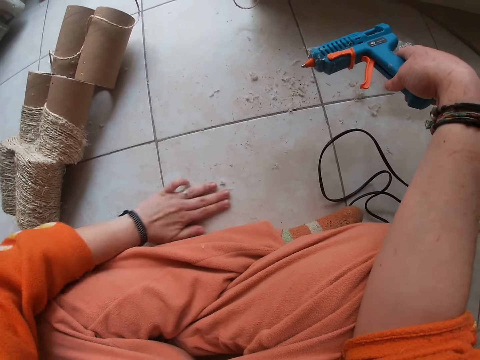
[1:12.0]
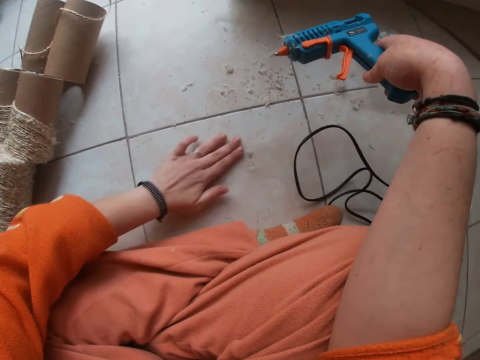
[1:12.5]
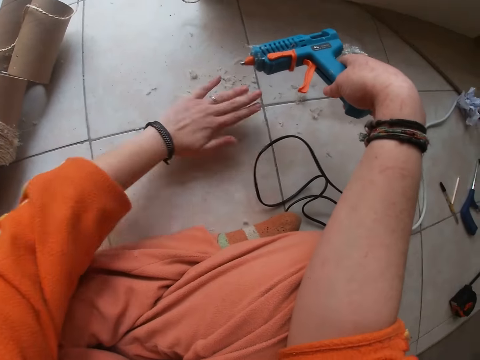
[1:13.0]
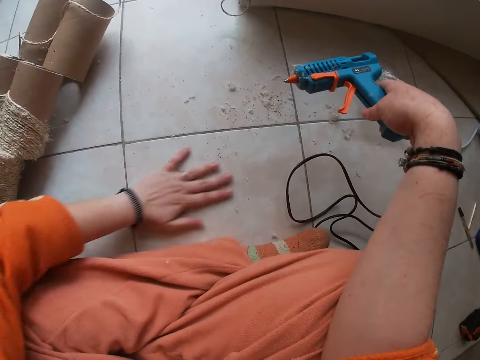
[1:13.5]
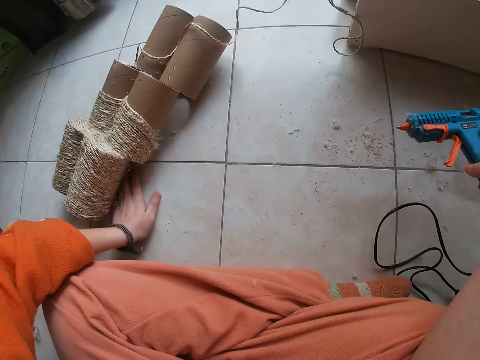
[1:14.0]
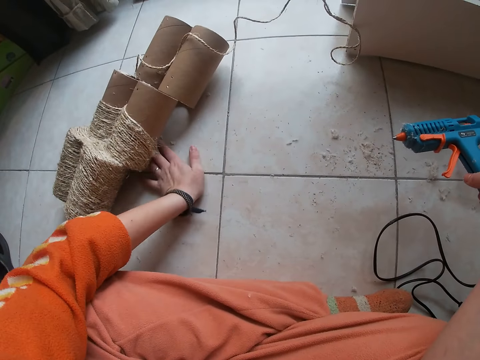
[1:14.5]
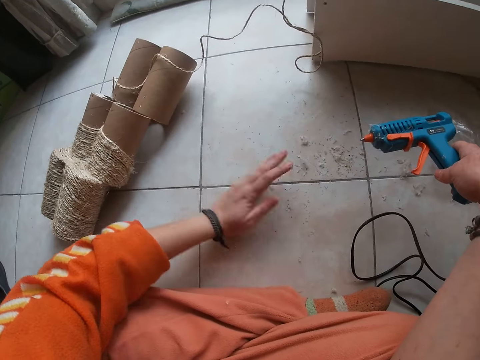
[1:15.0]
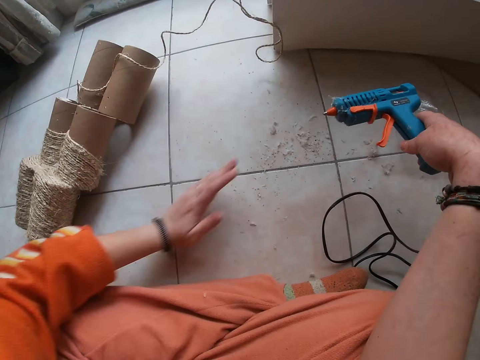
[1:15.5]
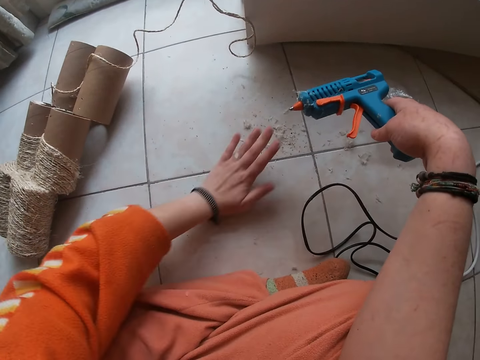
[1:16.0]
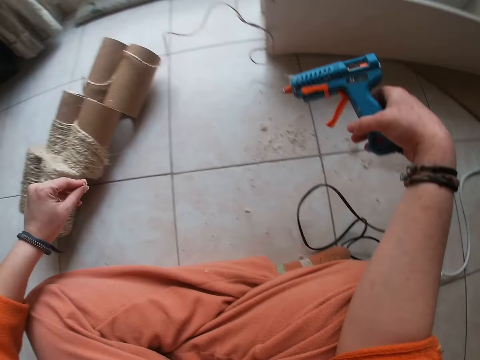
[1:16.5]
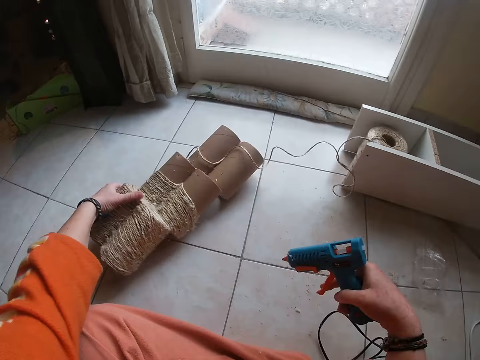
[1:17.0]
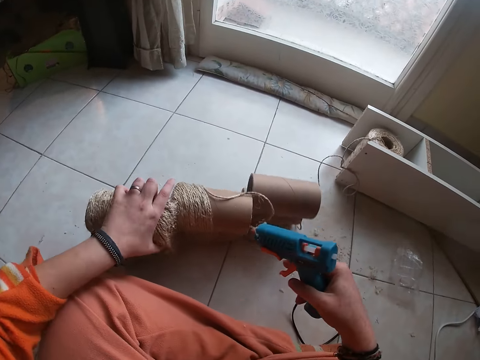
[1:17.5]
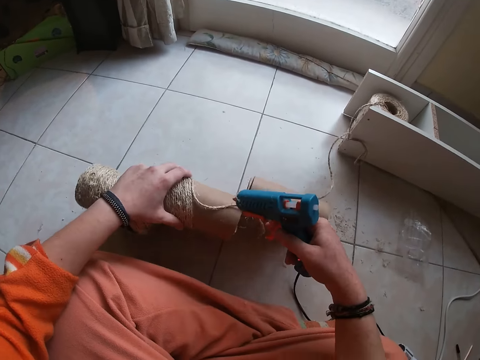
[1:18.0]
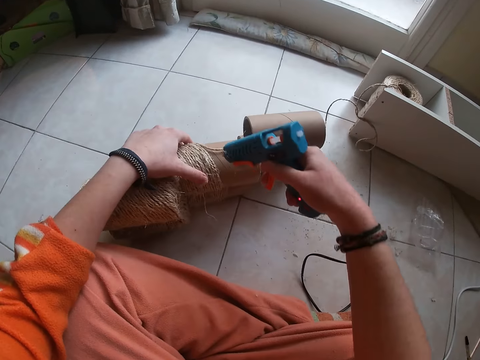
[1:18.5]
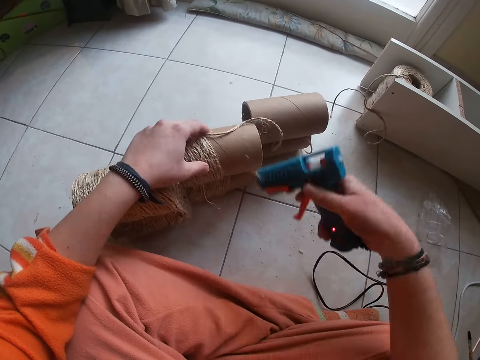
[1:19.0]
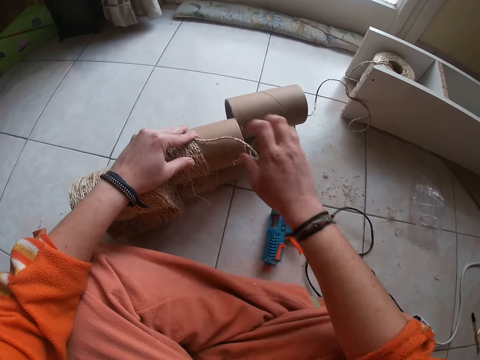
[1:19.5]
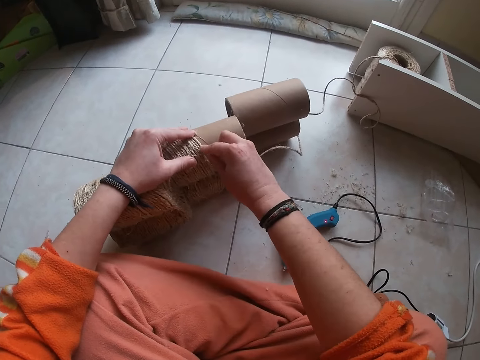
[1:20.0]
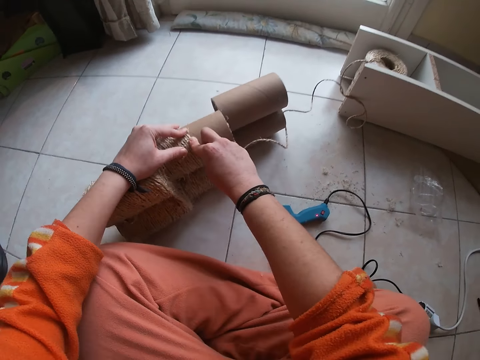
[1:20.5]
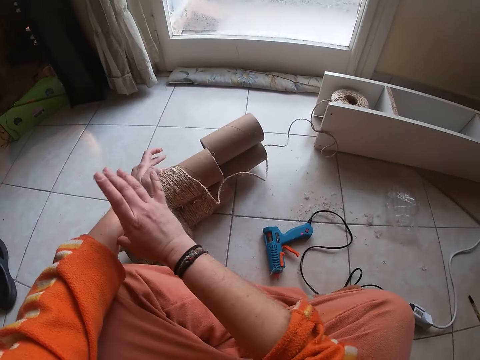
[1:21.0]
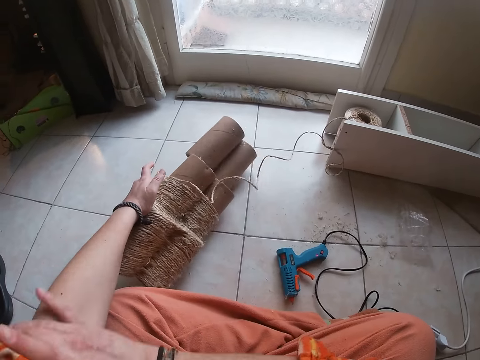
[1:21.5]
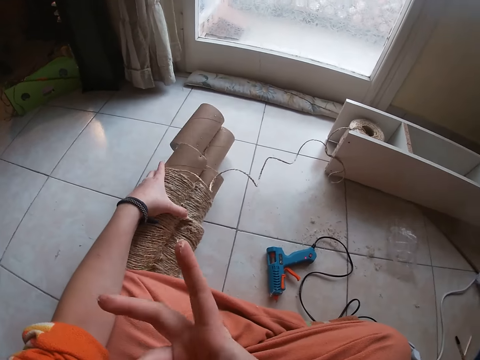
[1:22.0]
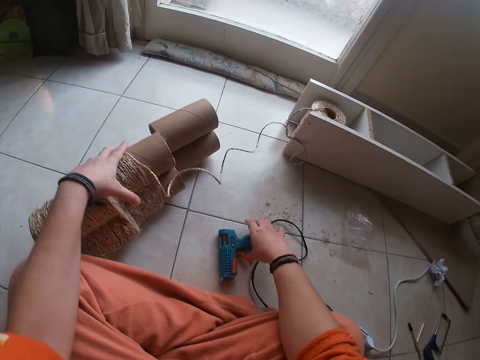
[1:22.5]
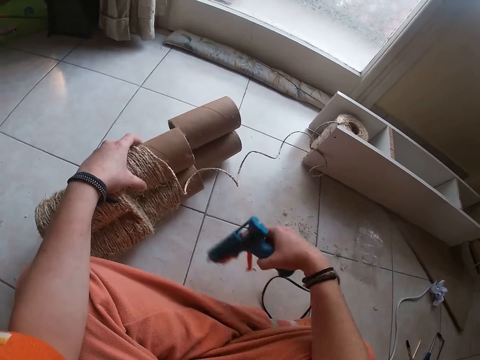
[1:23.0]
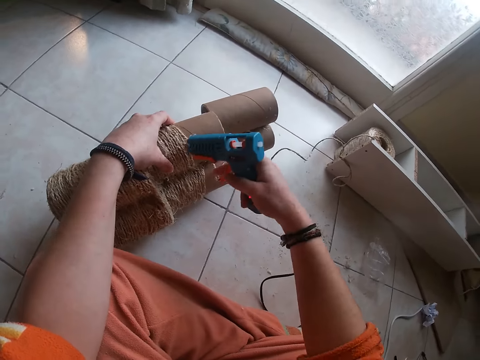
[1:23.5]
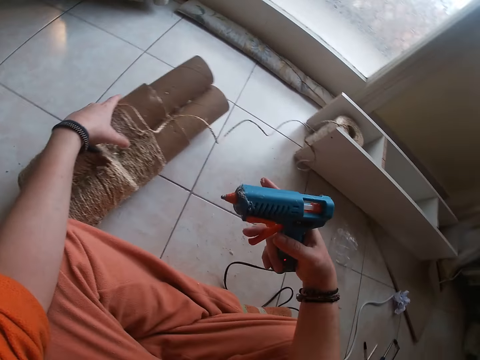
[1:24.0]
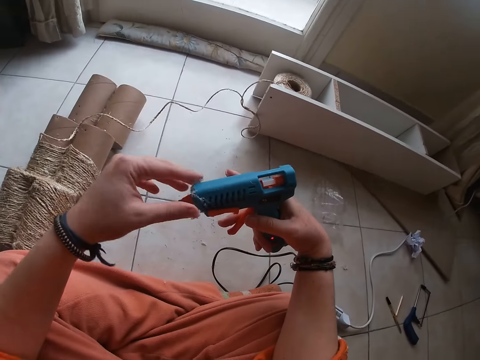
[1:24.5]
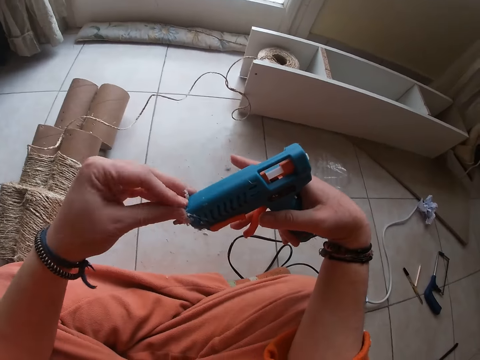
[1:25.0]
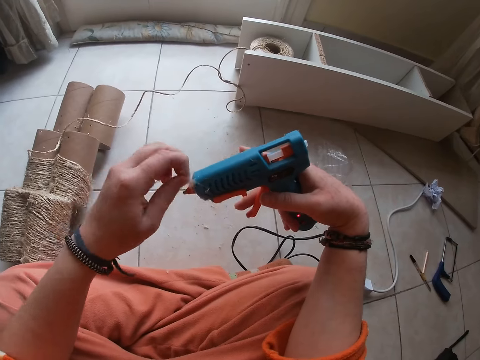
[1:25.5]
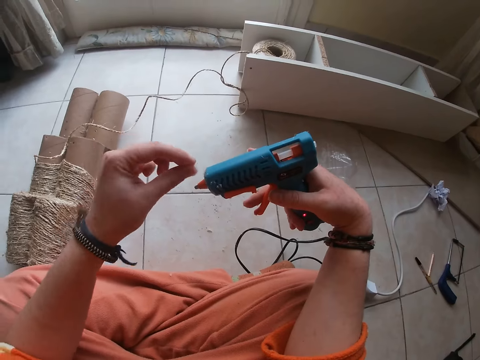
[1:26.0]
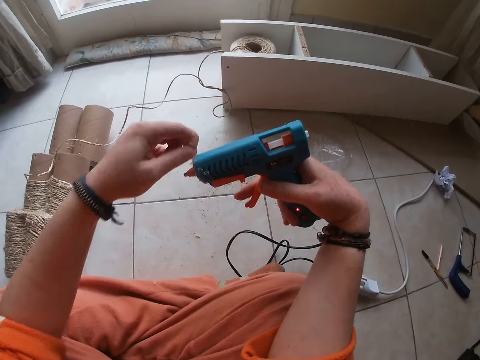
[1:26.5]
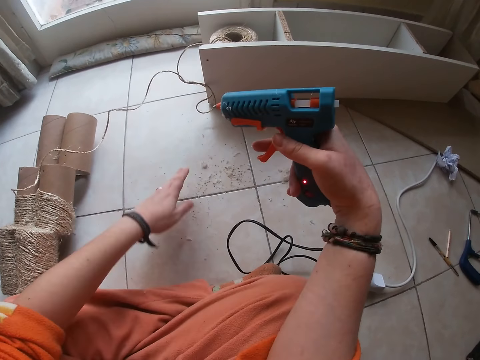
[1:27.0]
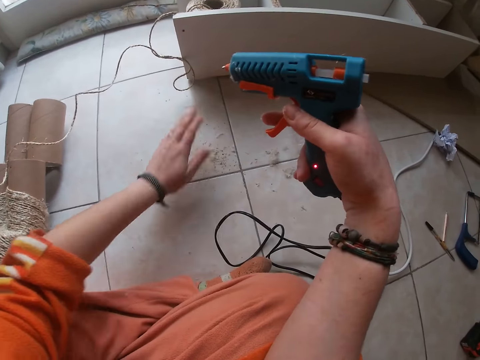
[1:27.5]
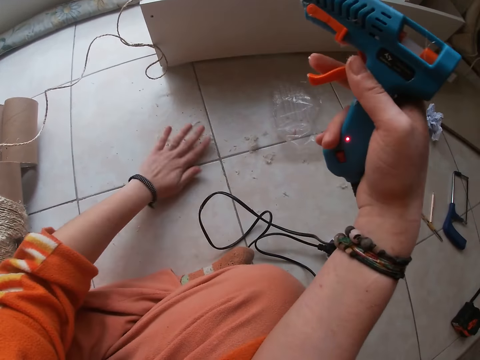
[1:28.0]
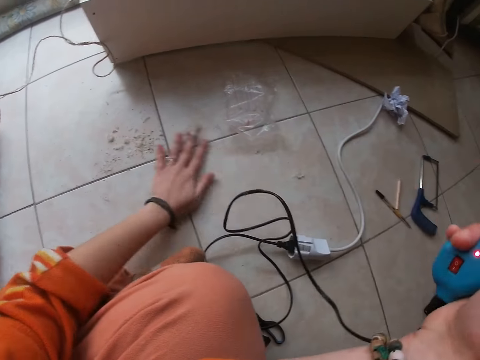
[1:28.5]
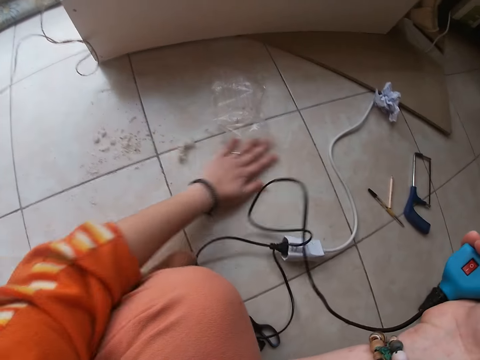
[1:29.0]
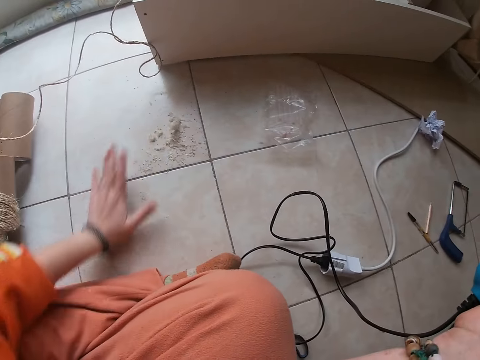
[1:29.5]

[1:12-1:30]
The camera wearer picks up the cotton cord with the left hand. She holds the thread reel on the floor with her left hand. She drops the hot glue gun on the floor with her right hand. She places the thread on the thread reel with her right hand. She adjusts the cotton cord with both hands. She removes her right hand from the thread. She adjusts her left hand sleeve with her right hand. She rolls the sleeve on the left hand. She picks up the hot glue gun on the floor with her right hand. She drops the thread reel on the floor with her left hand. She removes some dirt or glue remains from the hot glue gun with her left hand. She drops the dirt on the floor with her left hand. She cleans the glue remains with the left hand. She packs the dirt on the floor together with her left hand.

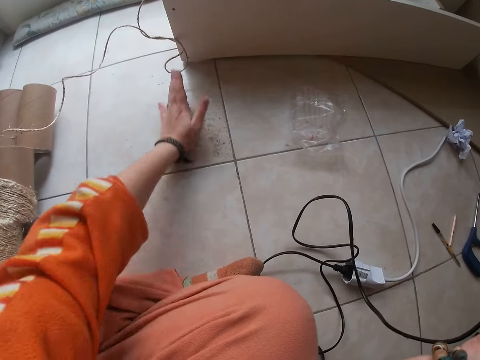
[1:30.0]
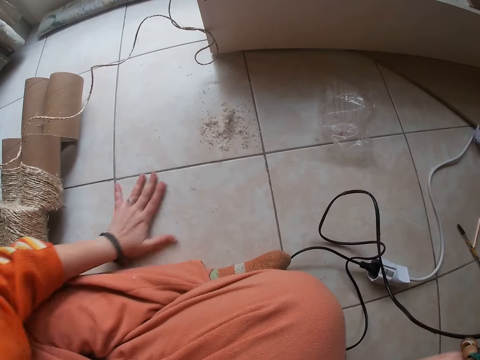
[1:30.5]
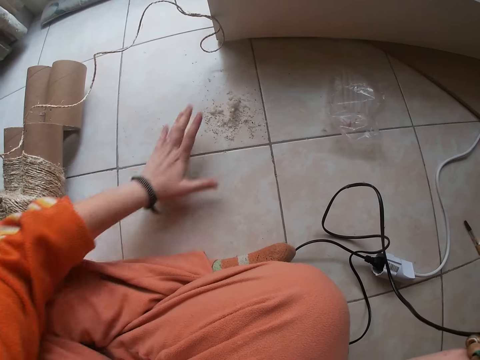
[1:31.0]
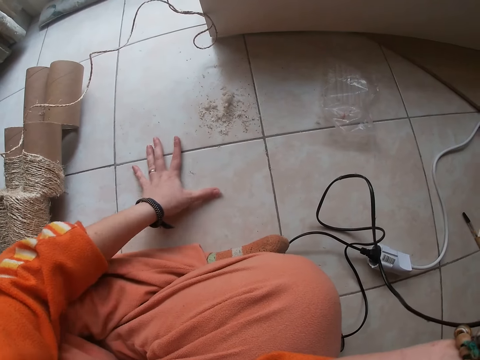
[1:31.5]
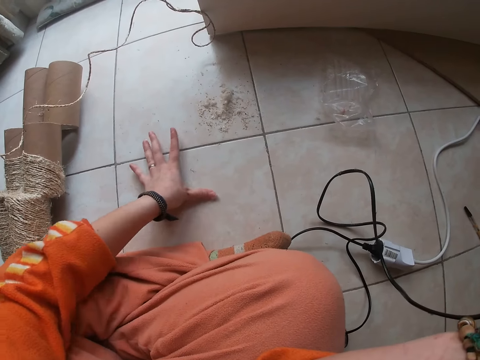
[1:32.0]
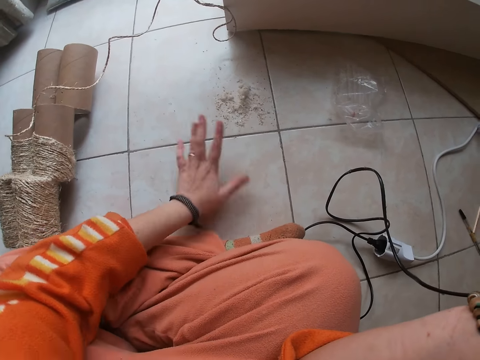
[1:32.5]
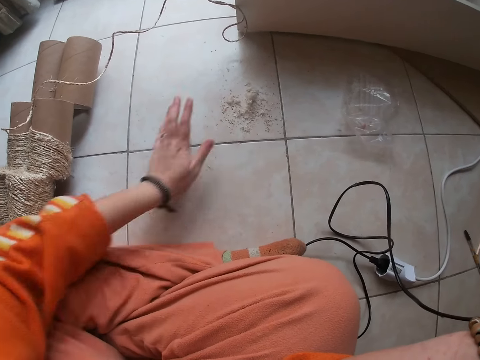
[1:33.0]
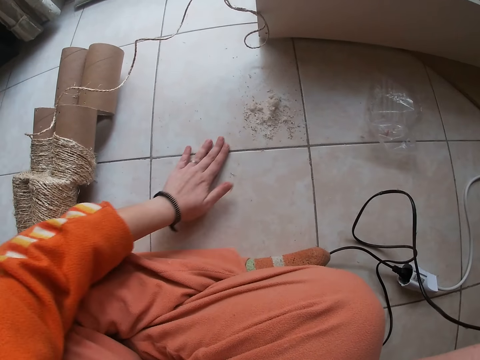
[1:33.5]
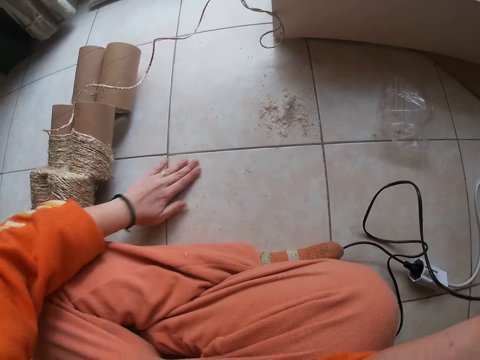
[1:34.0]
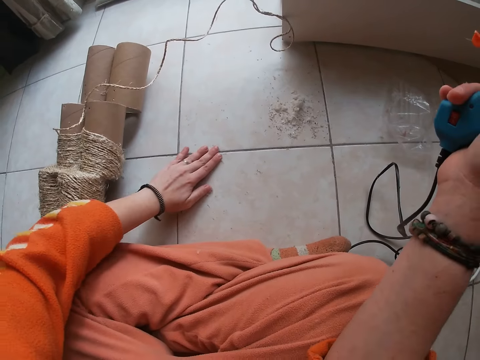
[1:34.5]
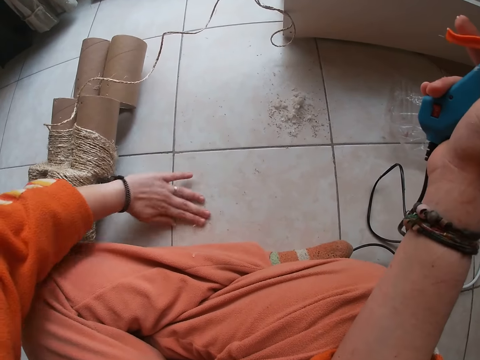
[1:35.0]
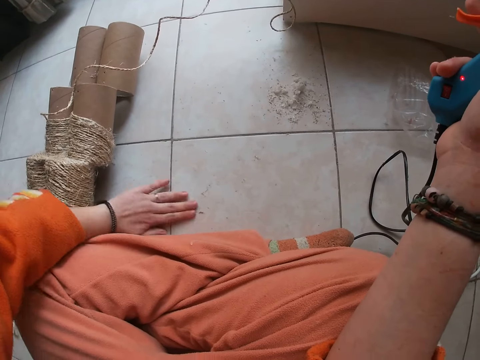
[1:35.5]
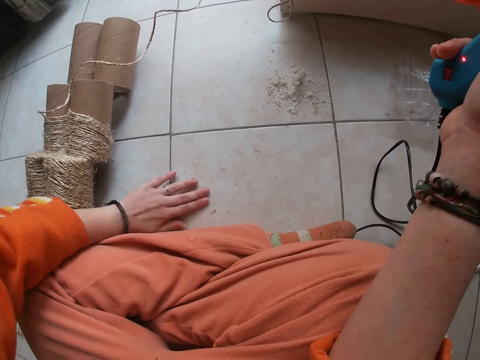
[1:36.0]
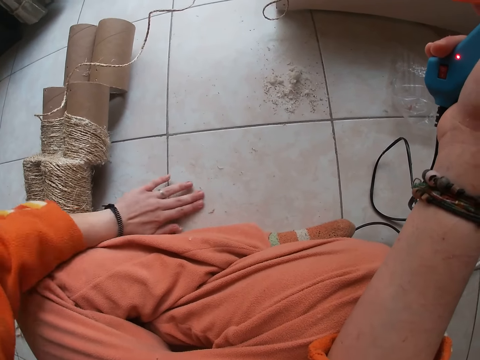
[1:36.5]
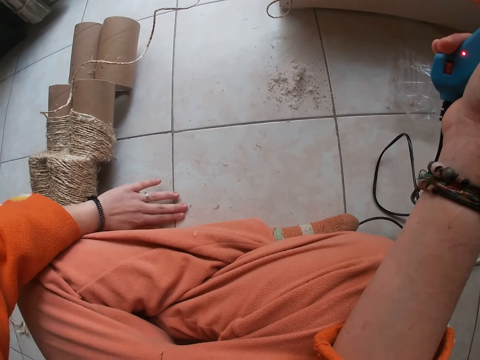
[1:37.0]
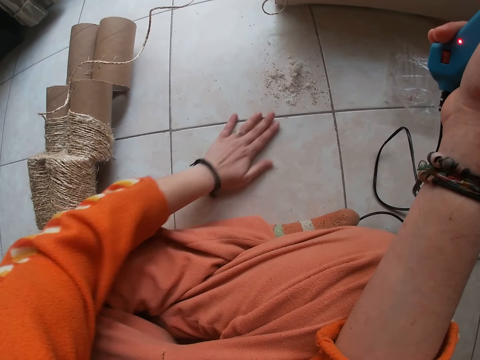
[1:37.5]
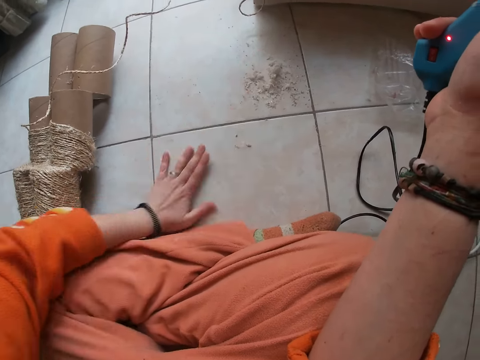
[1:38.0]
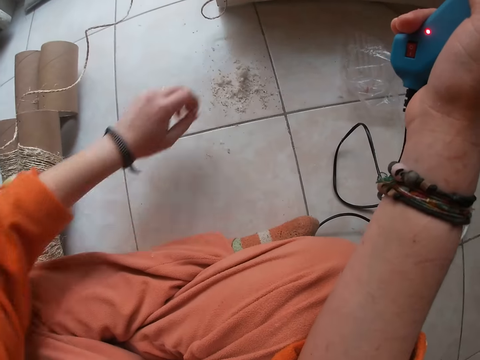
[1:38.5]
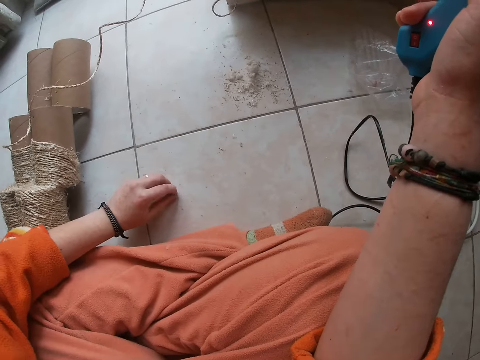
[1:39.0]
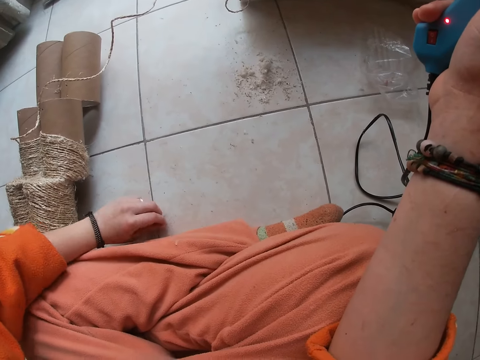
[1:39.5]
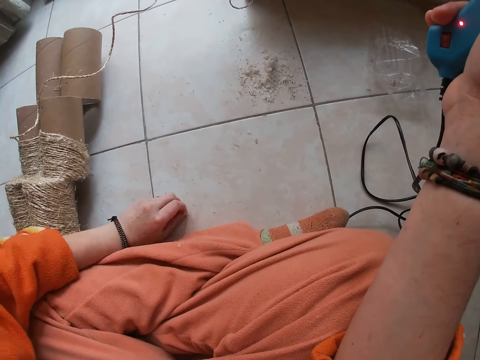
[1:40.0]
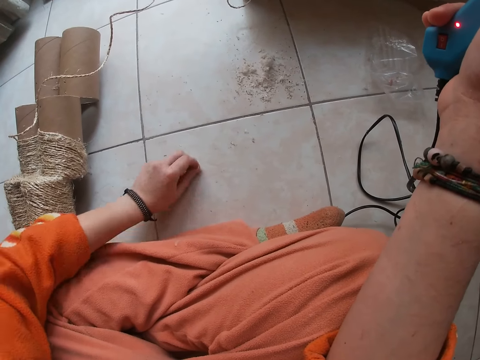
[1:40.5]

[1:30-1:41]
The camera wearer removes glue remains on the floor with the left hand.
